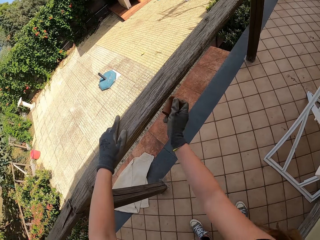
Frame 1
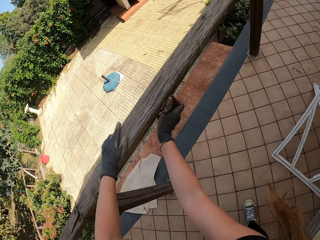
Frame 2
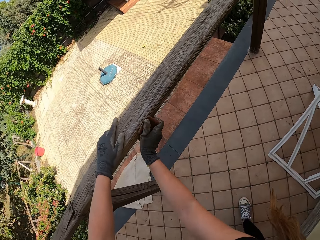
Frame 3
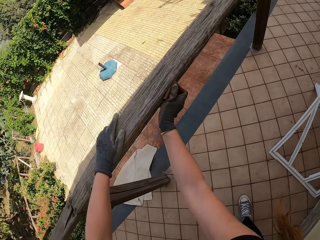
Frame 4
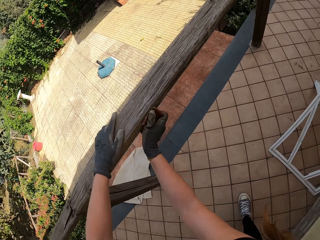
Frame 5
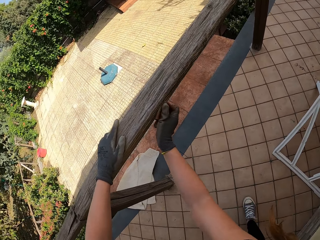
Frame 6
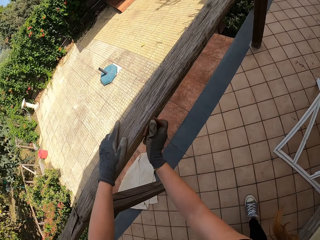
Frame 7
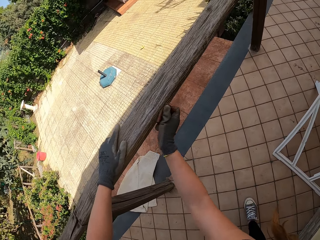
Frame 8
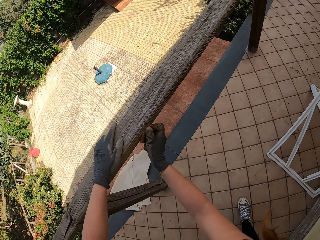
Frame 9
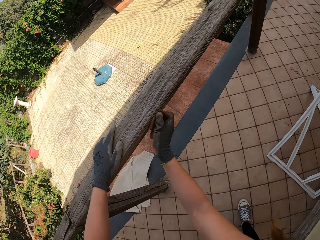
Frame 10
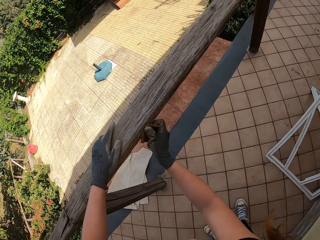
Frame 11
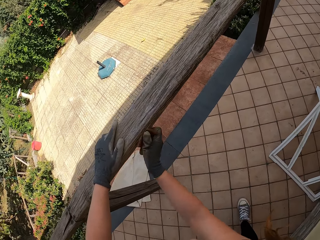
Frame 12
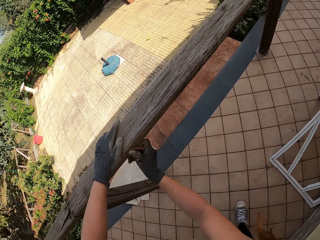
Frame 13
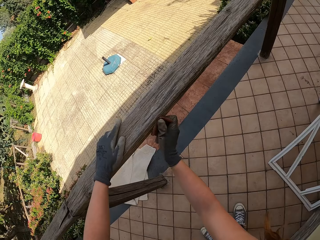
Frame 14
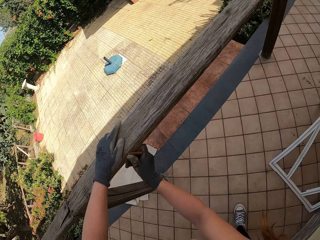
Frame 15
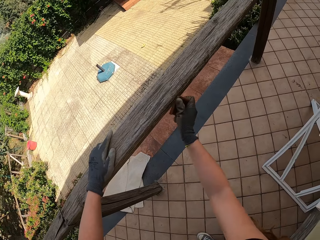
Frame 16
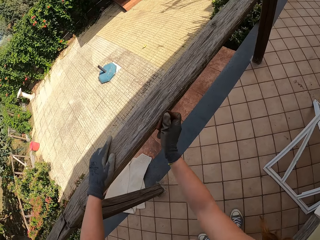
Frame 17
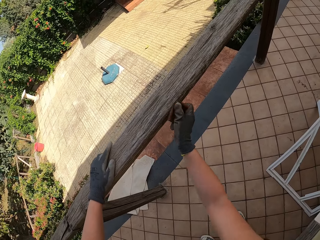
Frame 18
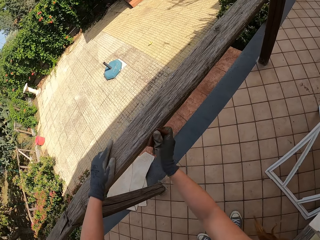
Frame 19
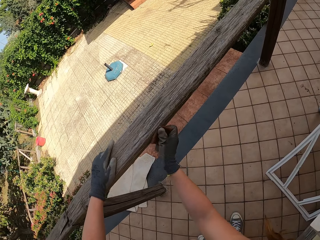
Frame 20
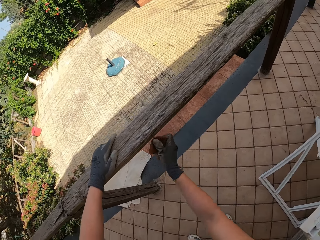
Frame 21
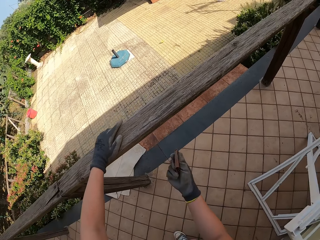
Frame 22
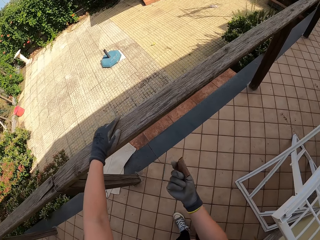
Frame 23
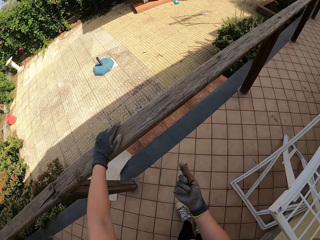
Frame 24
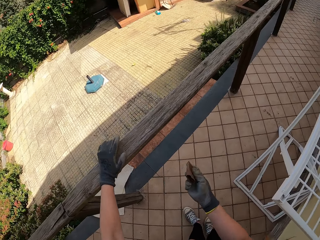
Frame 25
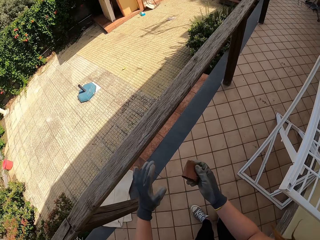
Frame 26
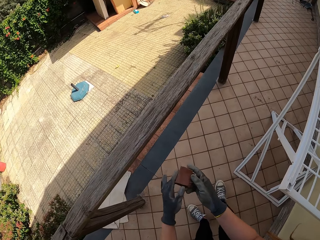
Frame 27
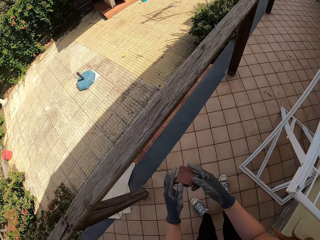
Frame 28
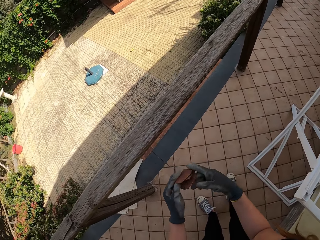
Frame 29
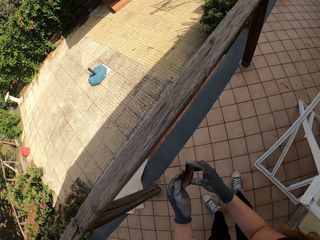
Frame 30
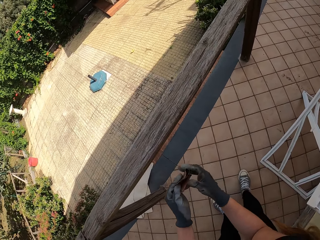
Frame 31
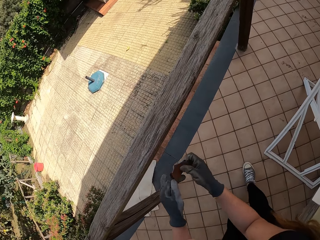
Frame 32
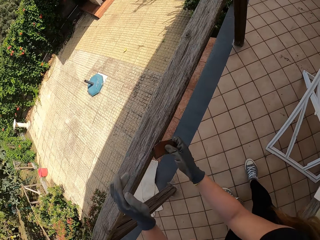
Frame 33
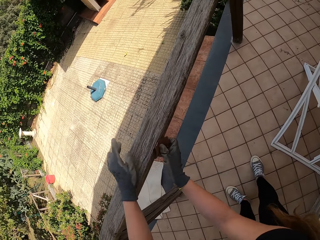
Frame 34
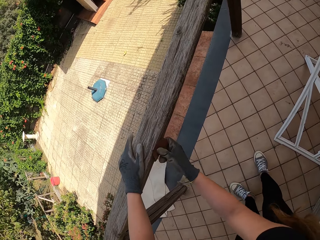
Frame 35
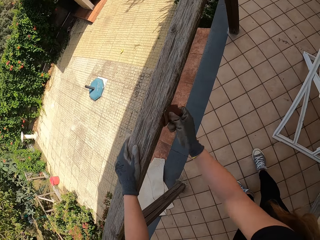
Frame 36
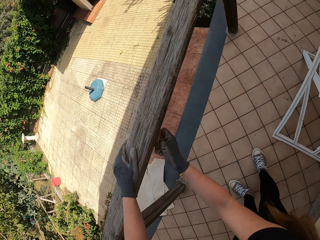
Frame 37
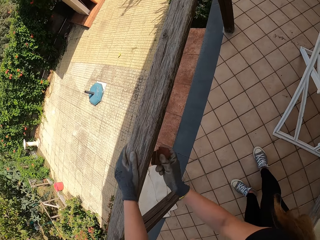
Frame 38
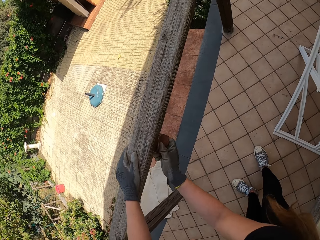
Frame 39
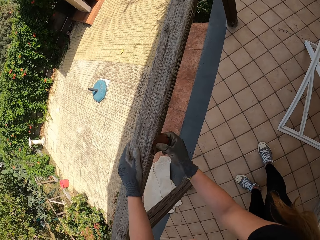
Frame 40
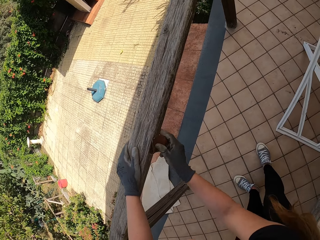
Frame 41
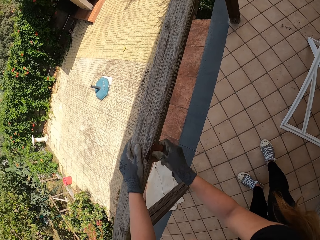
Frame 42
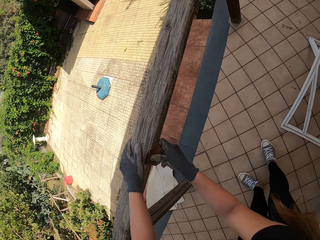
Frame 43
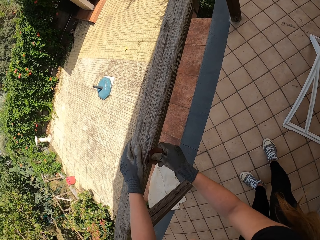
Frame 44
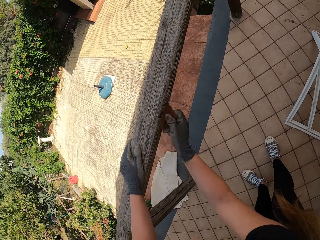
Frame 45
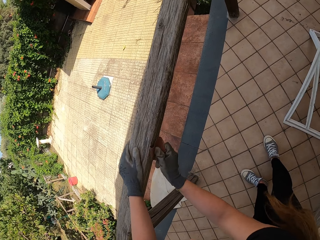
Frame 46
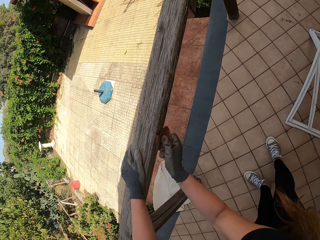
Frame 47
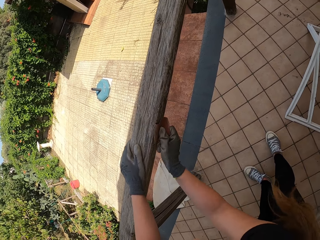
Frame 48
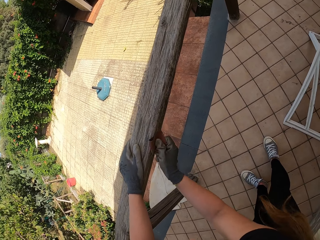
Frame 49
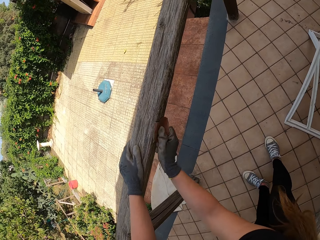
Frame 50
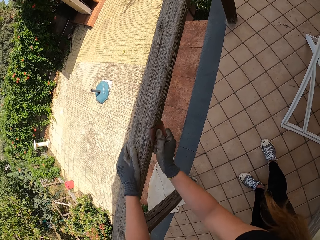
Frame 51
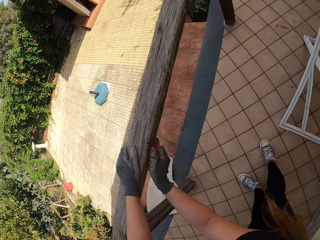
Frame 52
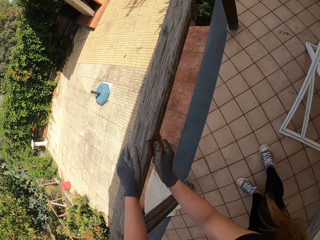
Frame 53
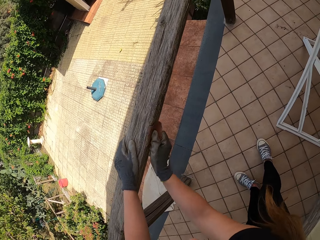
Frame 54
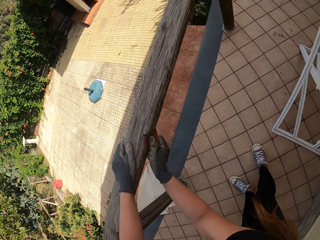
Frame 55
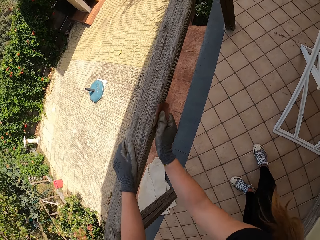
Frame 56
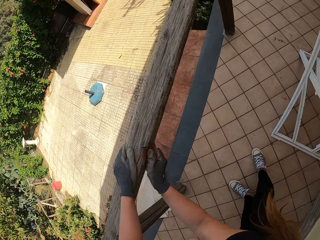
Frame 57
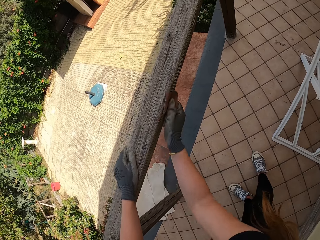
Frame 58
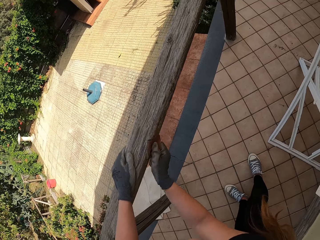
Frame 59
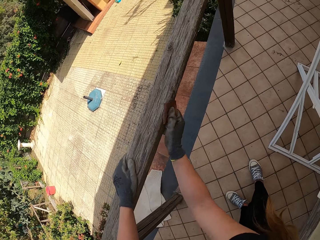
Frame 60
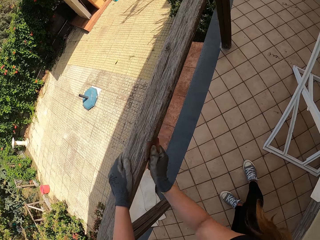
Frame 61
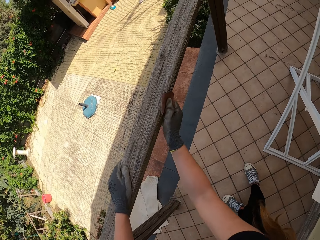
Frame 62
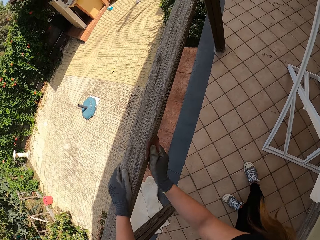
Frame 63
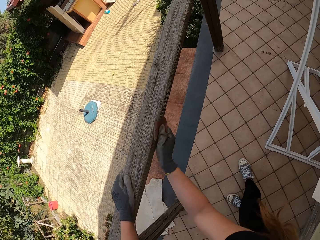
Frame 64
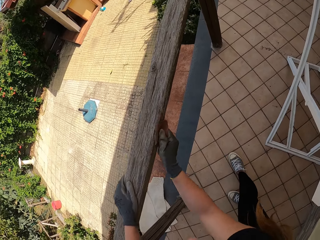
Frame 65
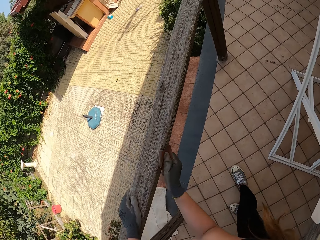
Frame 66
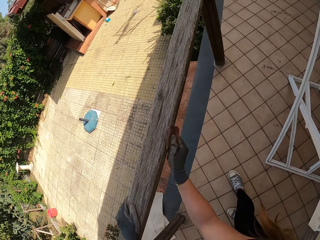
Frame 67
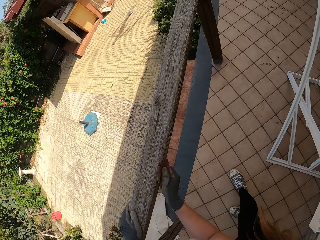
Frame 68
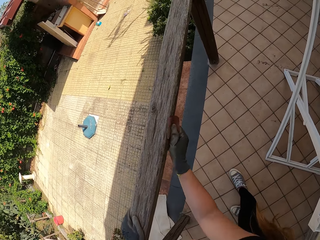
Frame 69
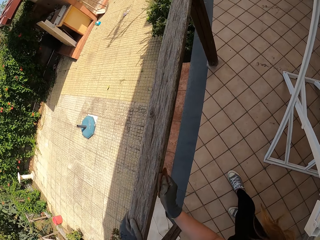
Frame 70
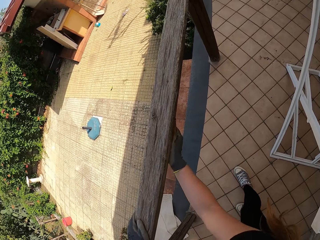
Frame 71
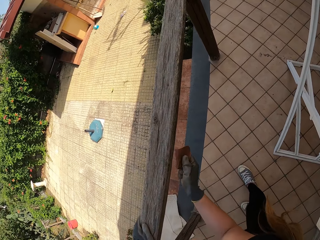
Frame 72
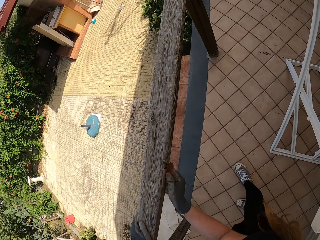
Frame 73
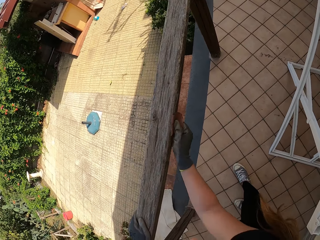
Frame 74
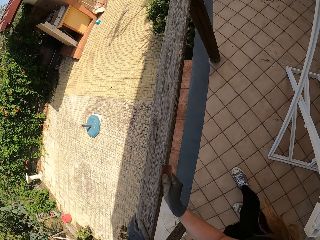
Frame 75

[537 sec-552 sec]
The camera wearer moves her hand forward. She brushes the wood. She stops scrubbing the balcony. She removes her left hand from the balcony. She changes the position of the sandpaper. She holds the sandpaper with both her hands. She holds the balcony with her left hand. She scrubs the balcony with the sandpaper with her right hand.

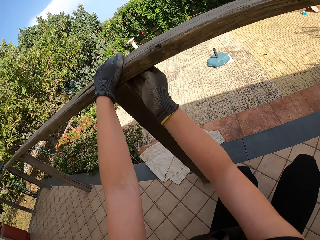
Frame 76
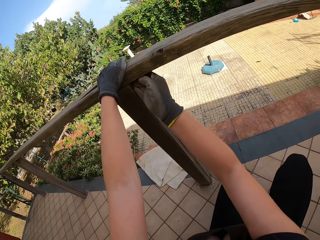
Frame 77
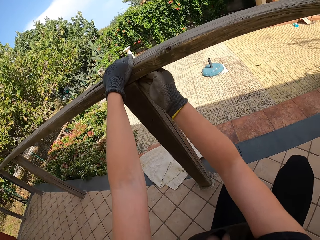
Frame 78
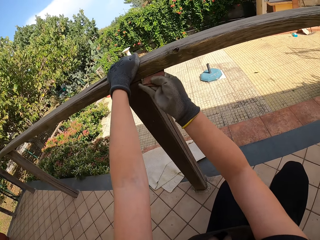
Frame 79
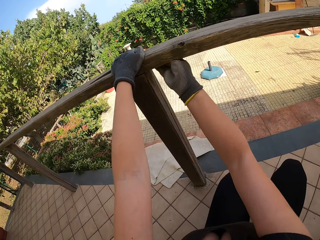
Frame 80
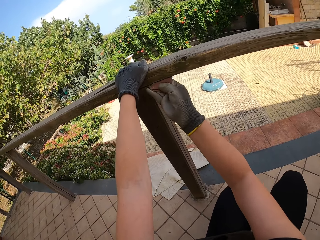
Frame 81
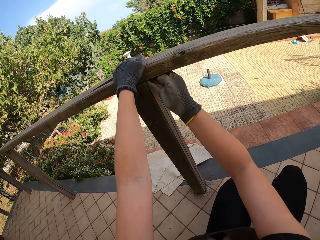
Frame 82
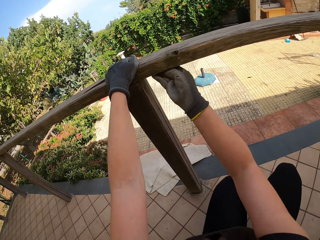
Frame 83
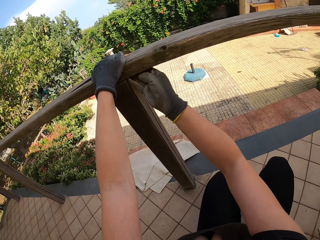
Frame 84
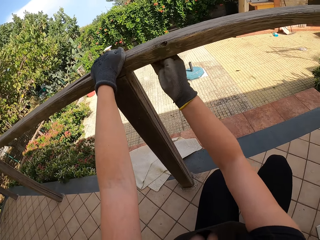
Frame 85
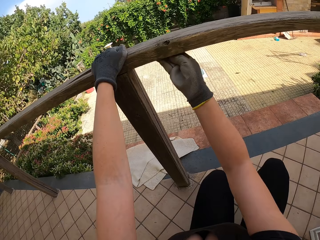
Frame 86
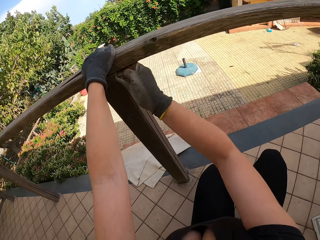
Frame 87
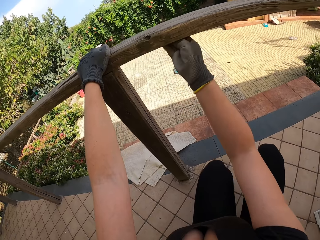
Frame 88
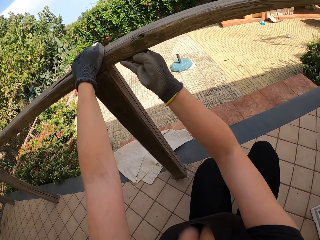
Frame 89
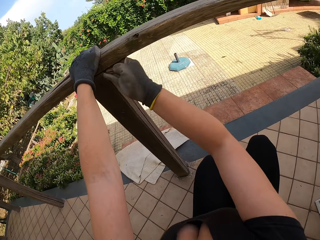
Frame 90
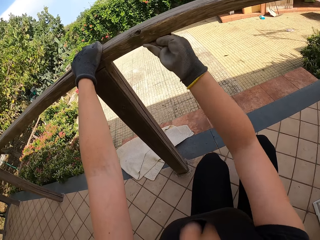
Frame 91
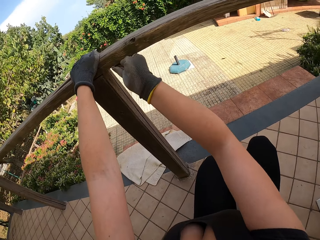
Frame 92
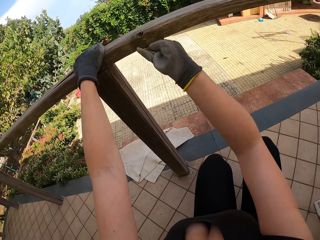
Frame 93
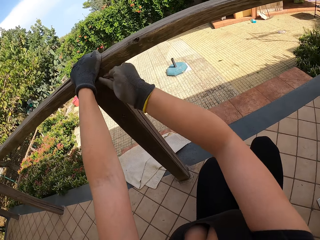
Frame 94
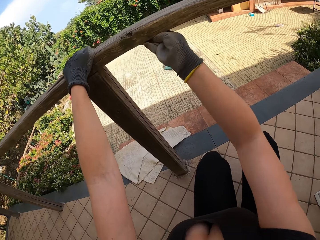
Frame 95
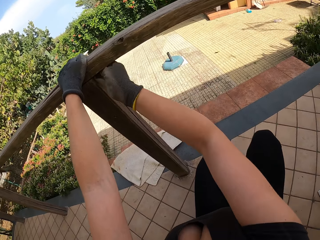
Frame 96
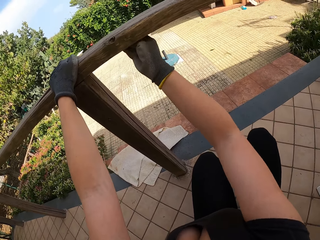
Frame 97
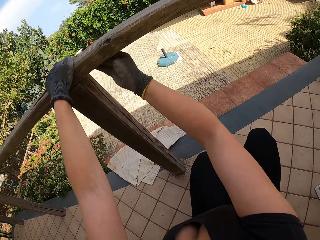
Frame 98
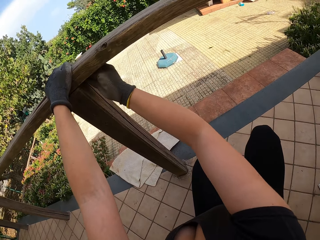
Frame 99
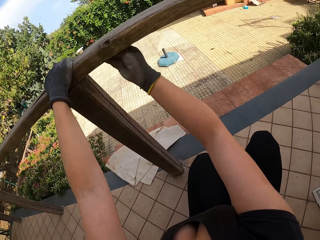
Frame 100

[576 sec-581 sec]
The camera wearer scrubs the balcony with her right hand with the sandpaper.

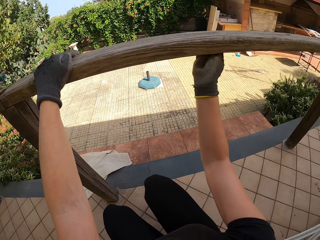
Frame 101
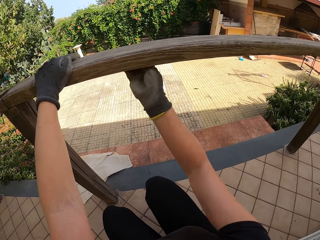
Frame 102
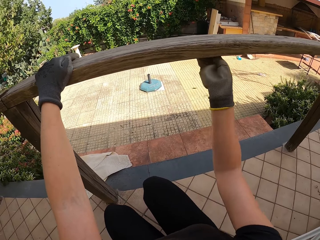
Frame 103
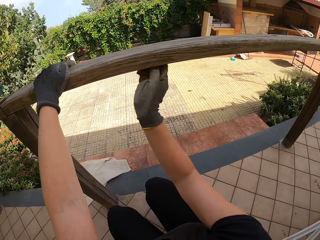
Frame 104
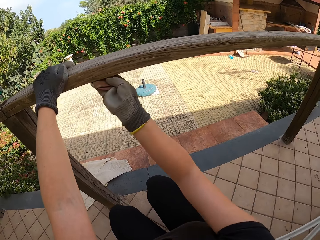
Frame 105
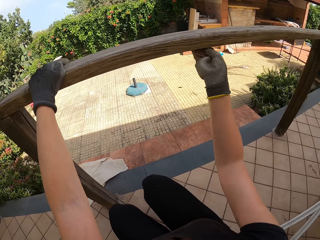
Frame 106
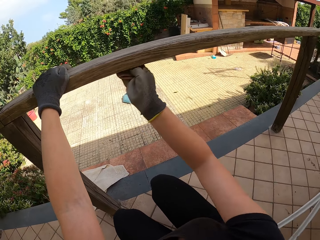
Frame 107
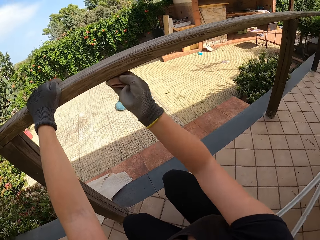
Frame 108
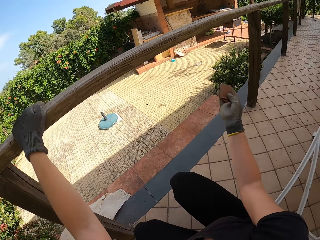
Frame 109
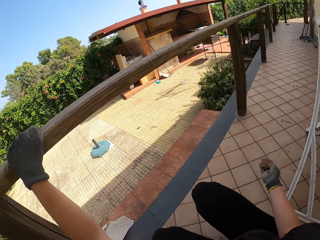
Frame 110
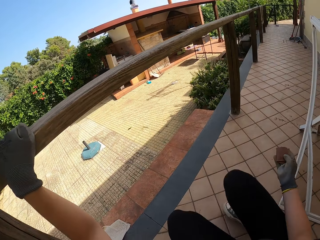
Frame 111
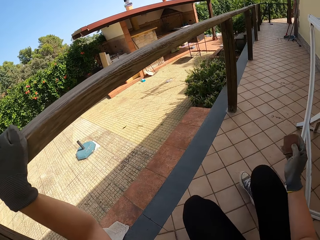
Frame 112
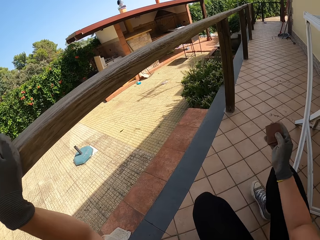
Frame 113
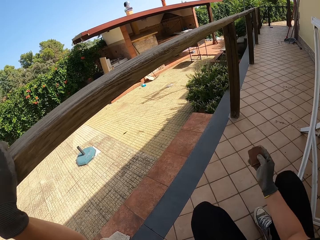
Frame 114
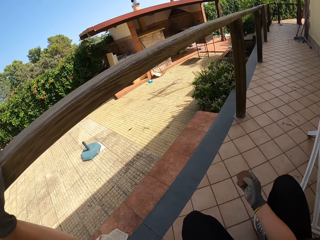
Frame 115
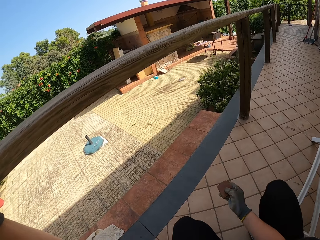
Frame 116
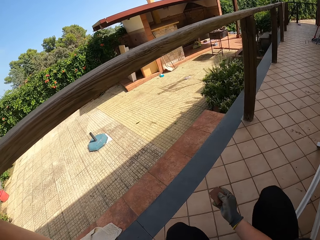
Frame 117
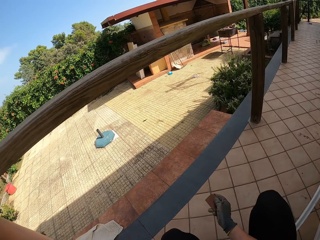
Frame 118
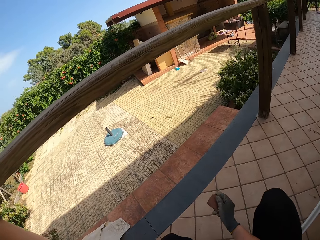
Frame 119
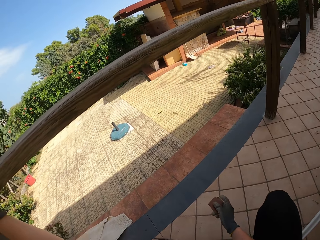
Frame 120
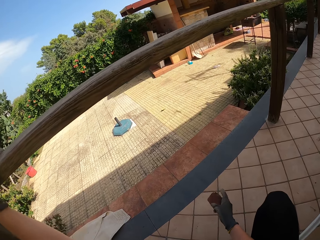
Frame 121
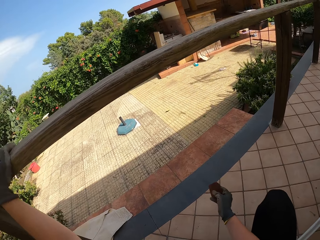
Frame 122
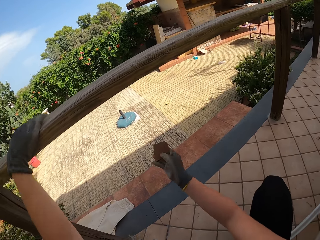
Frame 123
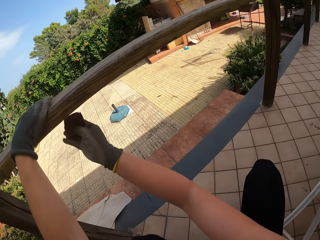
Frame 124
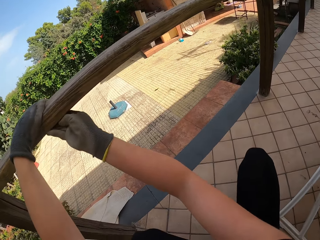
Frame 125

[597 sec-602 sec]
The camera wearer stops scrubbing the balcony.
